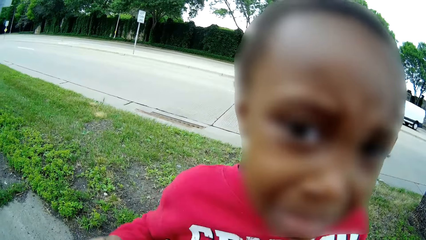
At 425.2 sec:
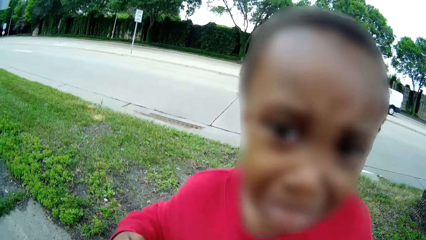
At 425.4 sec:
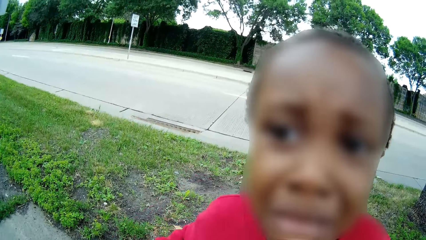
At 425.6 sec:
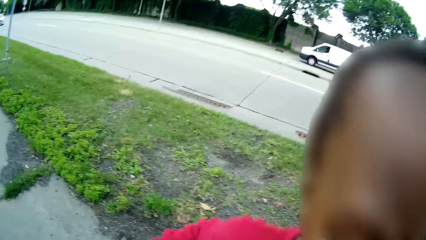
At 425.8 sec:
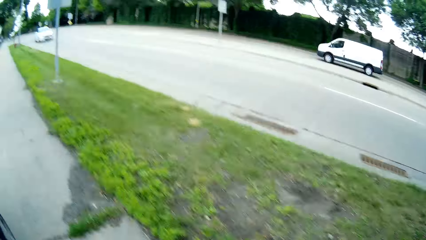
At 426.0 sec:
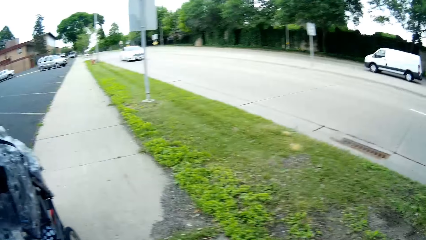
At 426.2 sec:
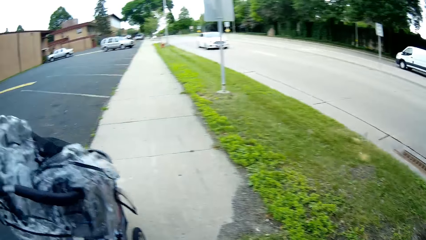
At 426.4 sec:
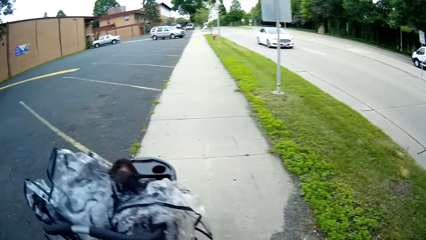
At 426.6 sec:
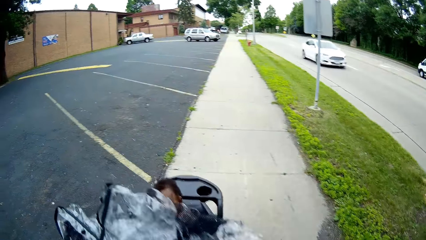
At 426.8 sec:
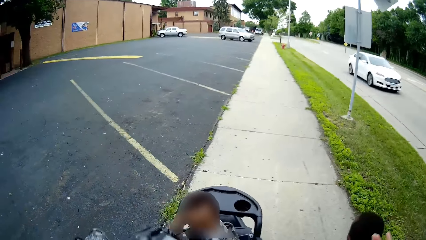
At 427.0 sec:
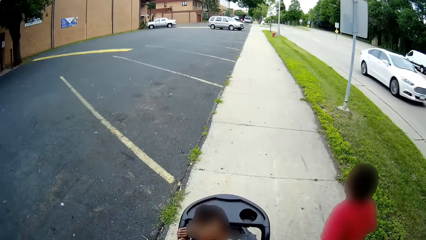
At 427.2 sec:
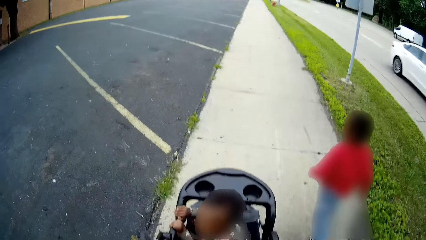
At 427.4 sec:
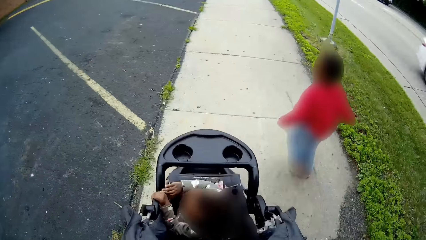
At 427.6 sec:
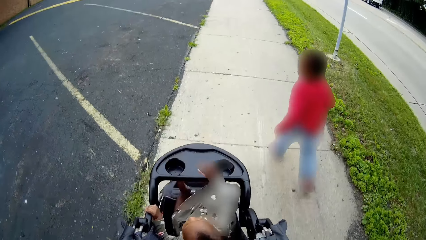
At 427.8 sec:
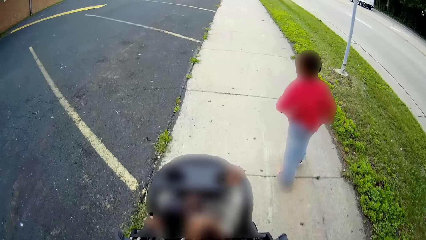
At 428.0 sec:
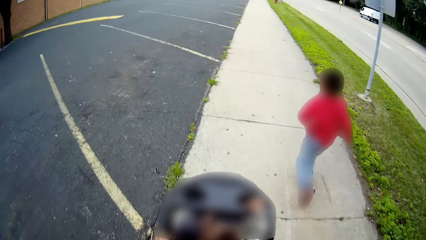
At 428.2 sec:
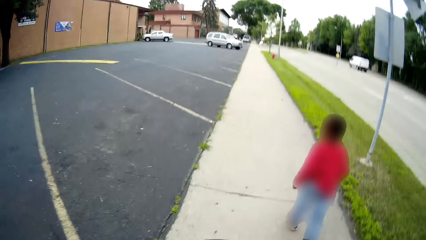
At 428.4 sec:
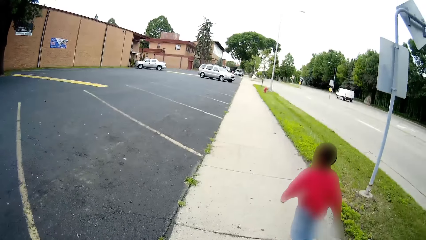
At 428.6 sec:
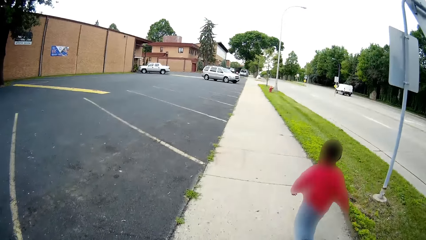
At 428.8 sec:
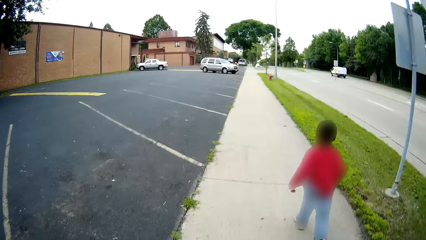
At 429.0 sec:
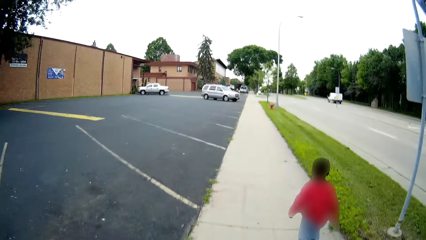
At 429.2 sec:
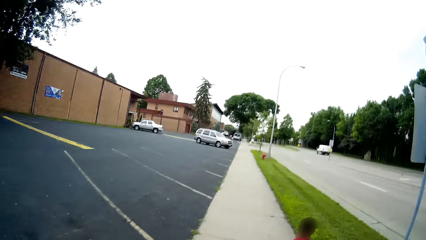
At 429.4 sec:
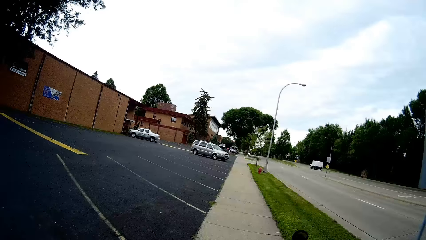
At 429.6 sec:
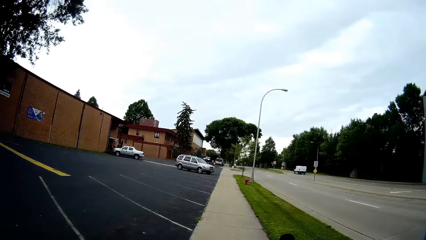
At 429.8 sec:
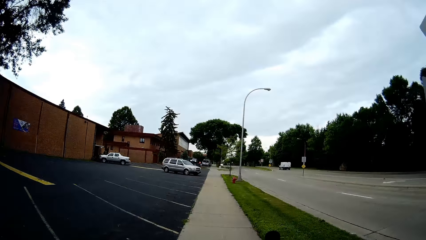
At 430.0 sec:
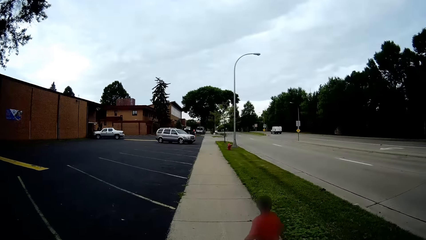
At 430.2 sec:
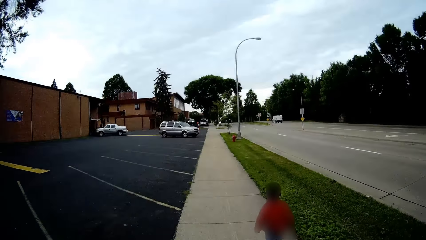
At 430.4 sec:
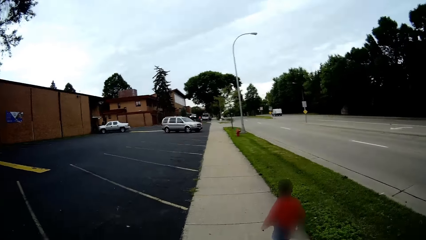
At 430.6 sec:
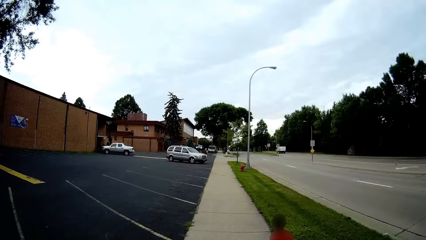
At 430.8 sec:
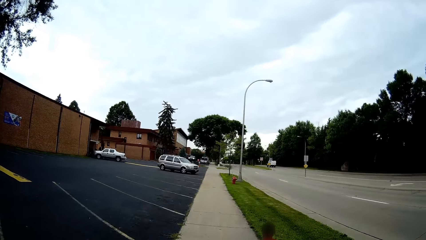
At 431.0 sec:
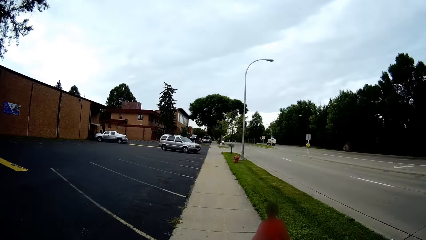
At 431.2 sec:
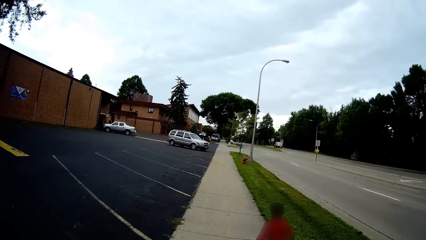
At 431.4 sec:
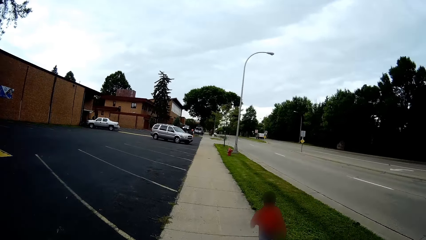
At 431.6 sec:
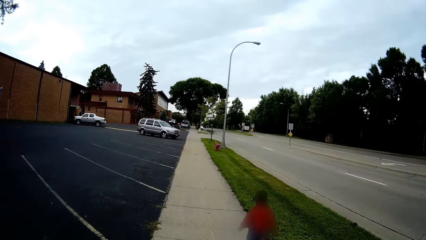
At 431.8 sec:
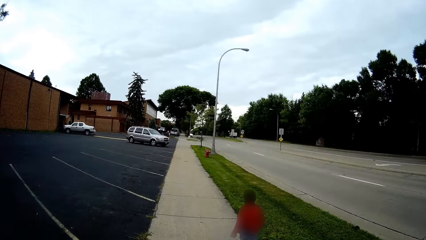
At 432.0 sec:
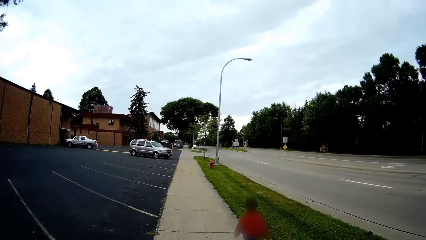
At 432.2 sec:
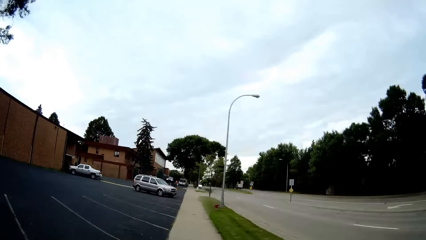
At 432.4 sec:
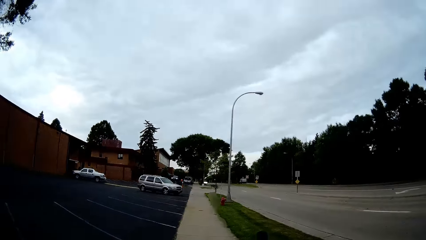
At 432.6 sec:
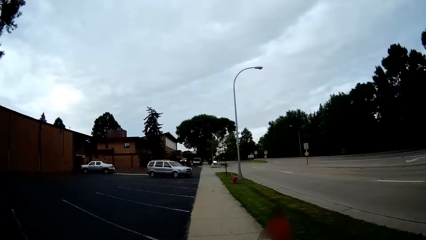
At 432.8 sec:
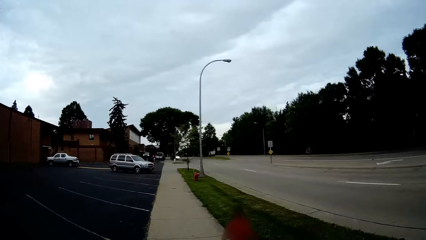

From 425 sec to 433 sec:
The camera wearer walks on the road. A baby runs. The camera wearer pushes the baby stroller.

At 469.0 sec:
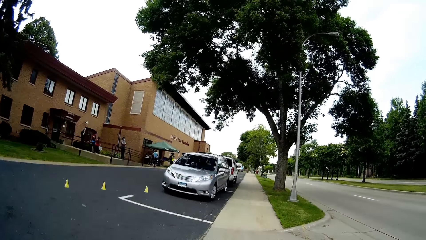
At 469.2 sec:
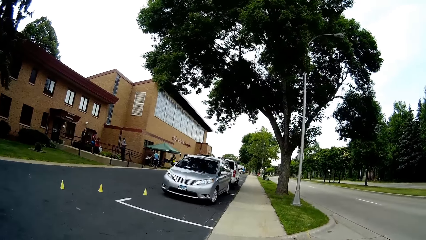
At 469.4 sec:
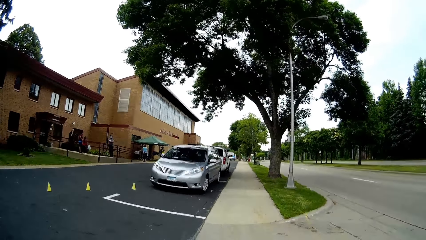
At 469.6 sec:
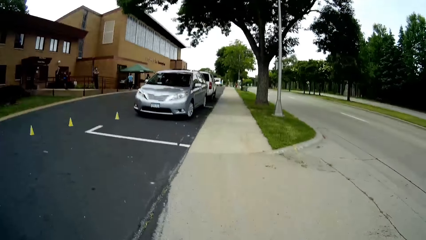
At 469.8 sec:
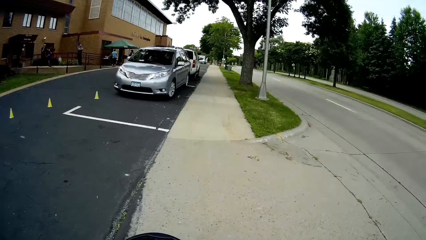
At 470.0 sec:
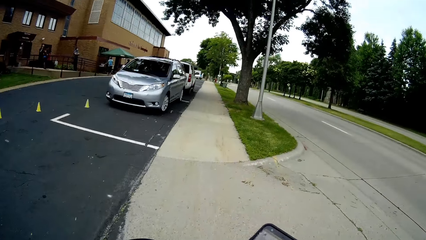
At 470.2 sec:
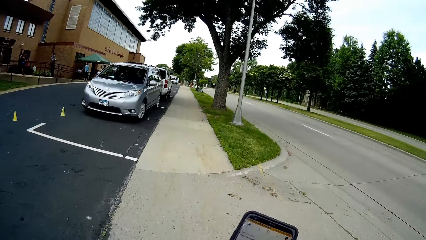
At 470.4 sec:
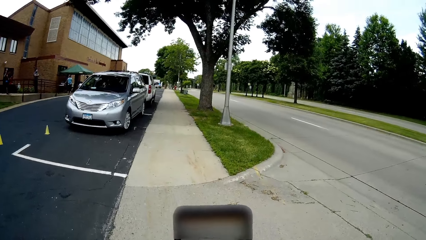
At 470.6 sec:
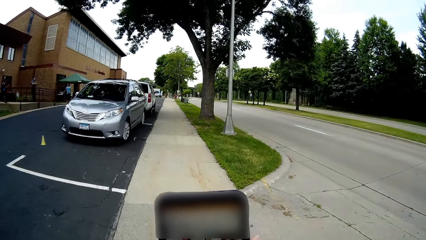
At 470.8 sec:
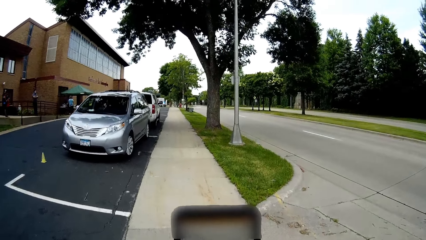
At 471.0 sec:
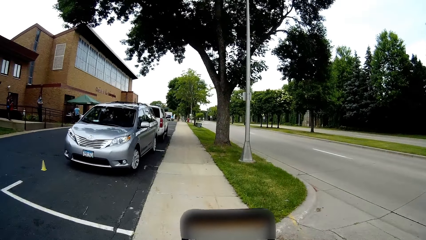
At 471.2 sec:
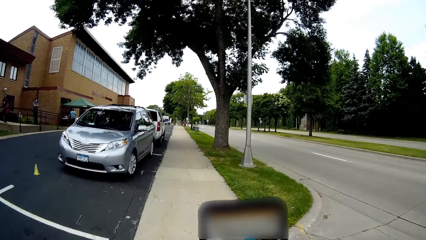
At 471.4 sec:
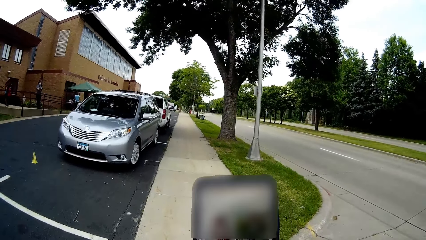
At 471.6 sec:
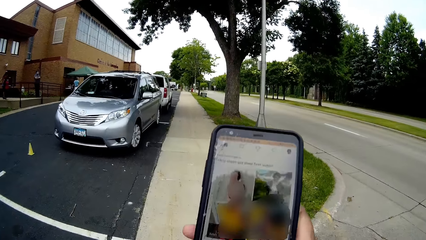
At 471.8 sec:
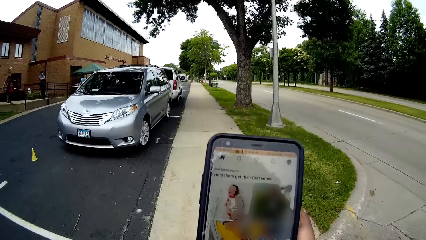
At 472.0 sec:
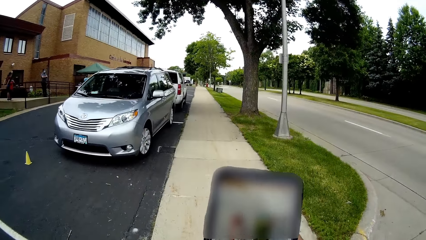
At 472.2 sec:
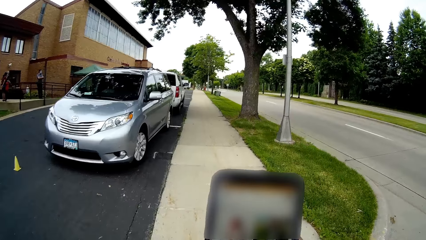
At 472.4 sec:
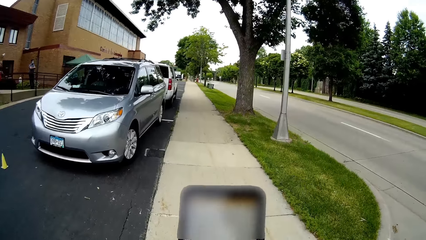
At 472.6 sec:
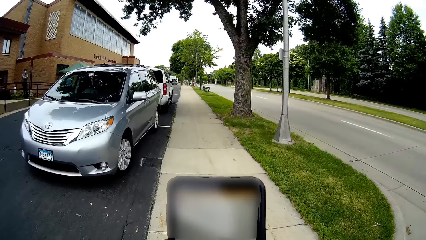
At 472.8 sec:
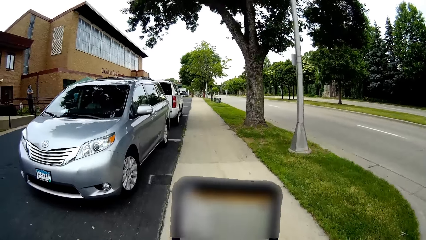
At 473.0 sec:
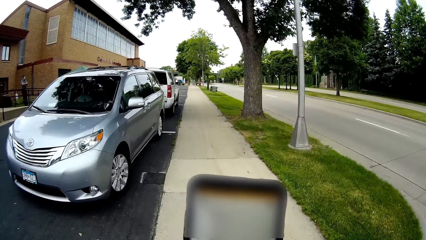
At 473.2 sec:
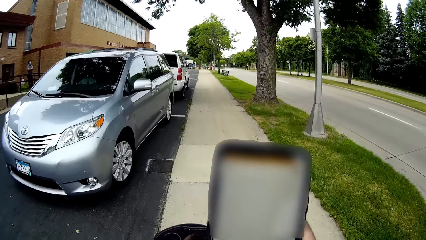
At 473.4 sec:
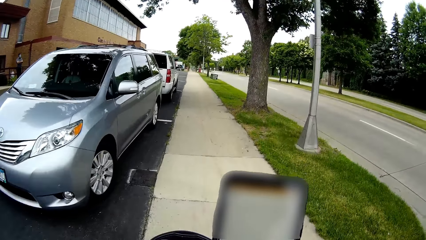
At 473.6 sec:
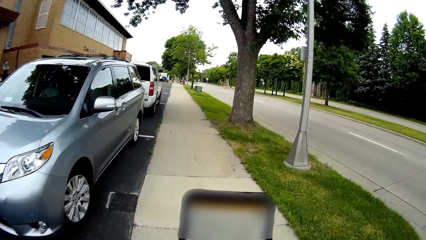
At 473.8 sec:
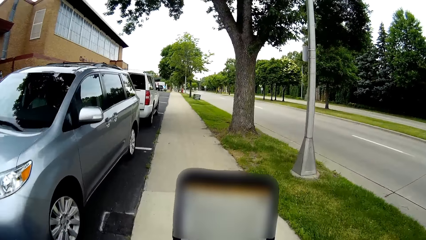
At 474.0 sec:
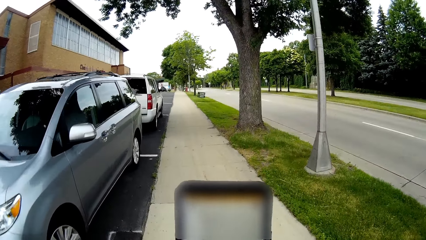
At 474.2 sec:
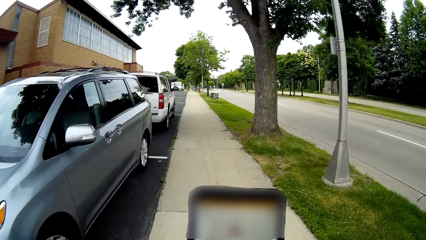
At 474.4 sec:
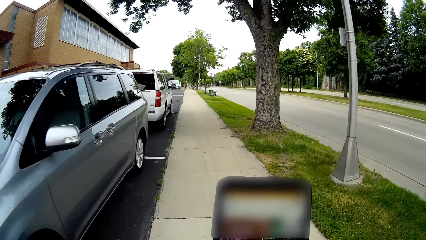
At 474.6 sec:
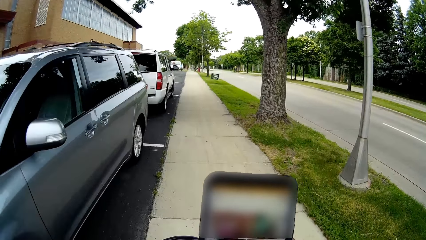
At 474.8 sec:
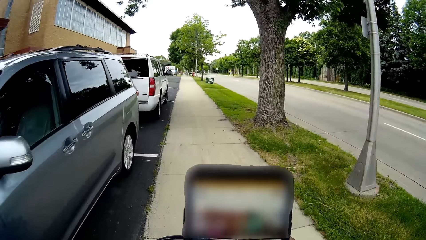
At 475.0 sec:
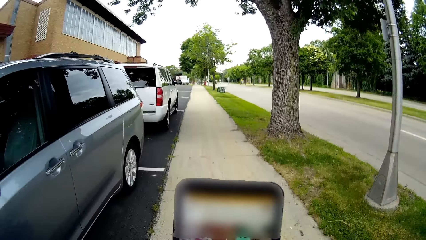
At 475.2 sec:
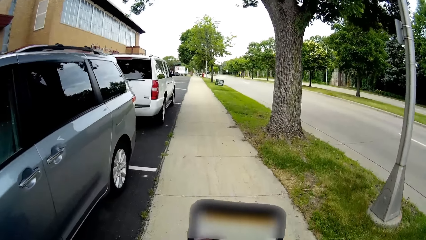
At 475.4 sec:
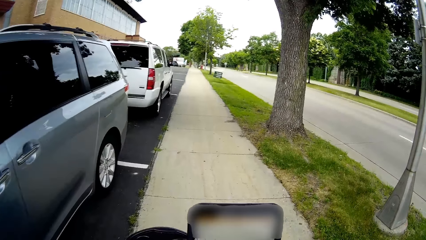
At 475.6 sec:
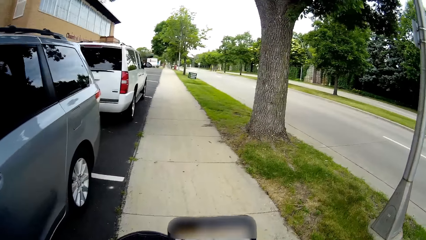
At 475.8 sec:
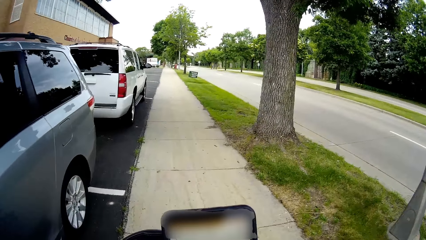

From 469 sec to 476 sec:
The camera wearer uses her phone.
